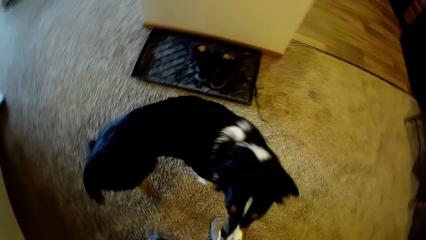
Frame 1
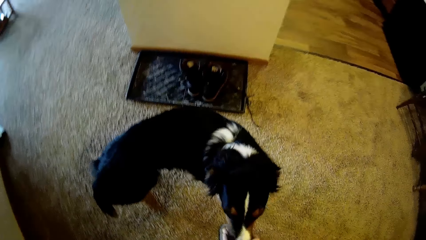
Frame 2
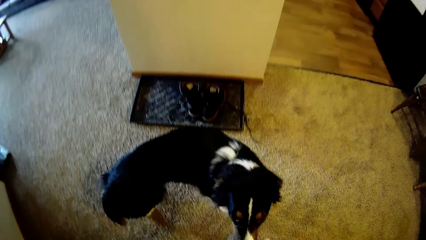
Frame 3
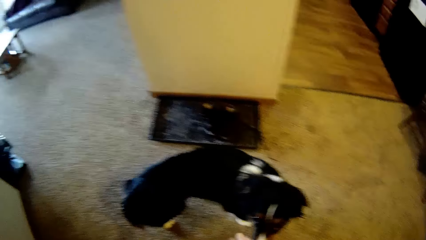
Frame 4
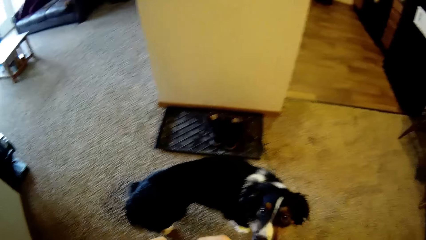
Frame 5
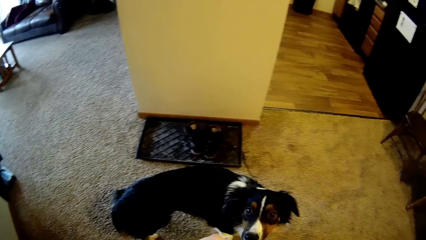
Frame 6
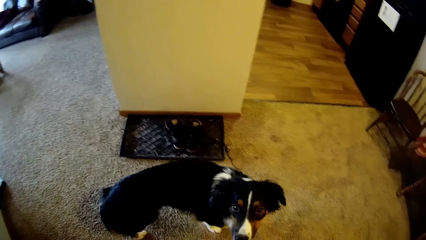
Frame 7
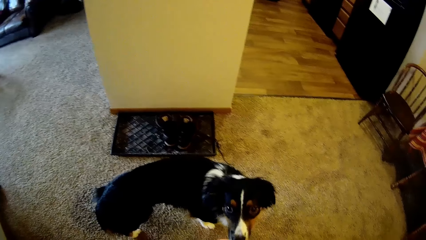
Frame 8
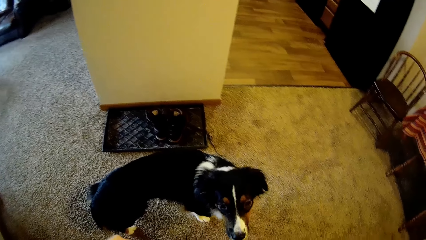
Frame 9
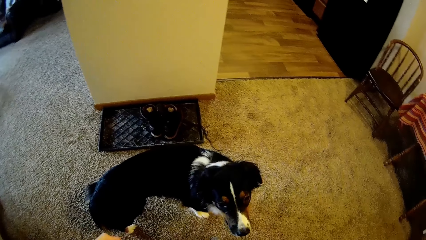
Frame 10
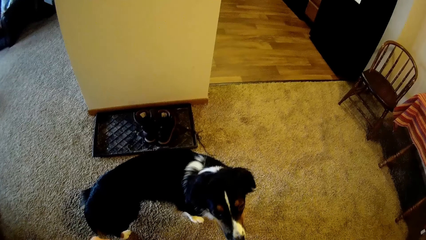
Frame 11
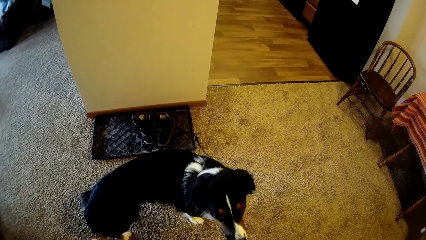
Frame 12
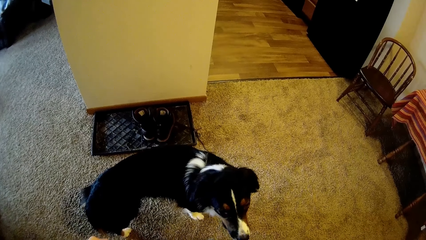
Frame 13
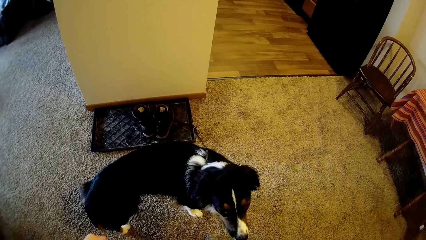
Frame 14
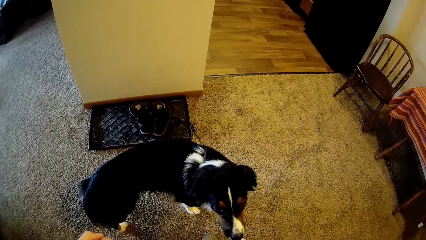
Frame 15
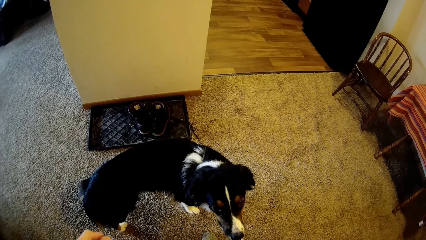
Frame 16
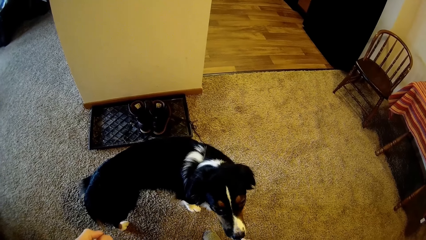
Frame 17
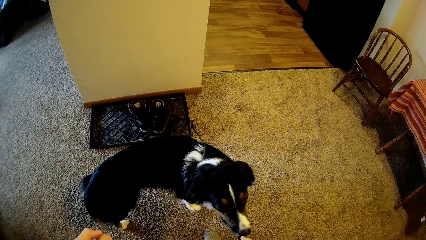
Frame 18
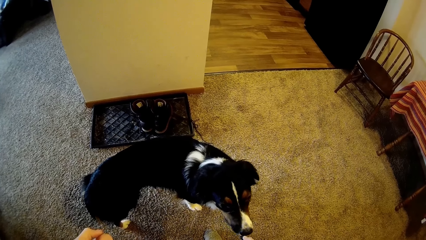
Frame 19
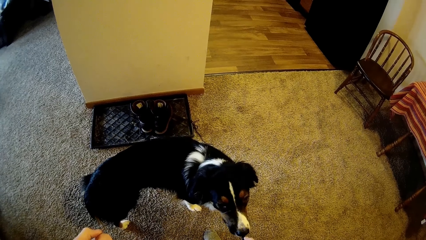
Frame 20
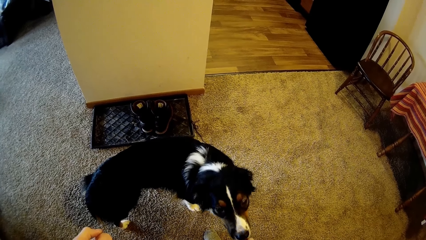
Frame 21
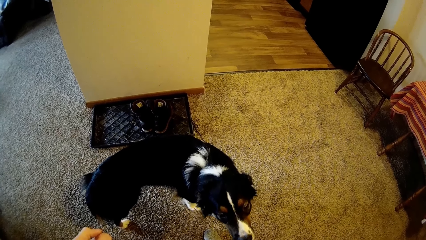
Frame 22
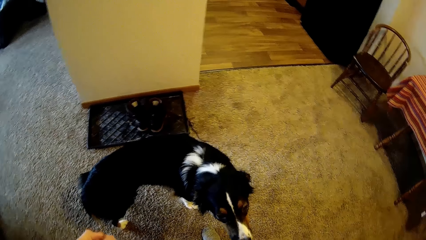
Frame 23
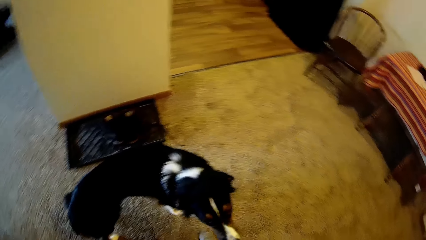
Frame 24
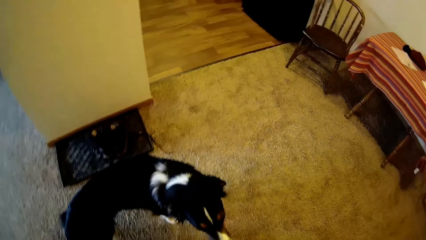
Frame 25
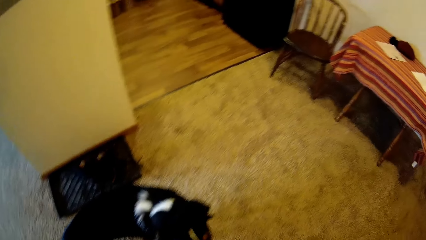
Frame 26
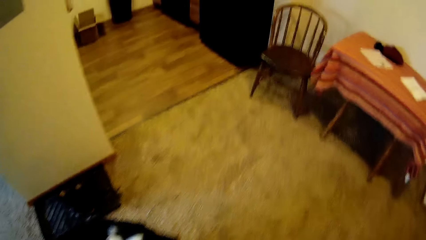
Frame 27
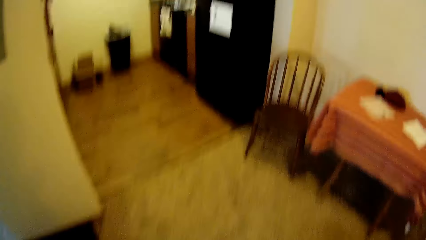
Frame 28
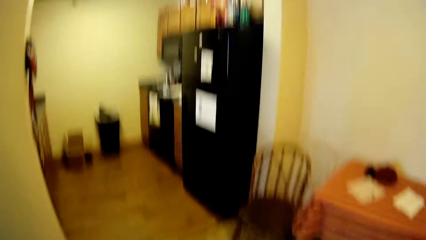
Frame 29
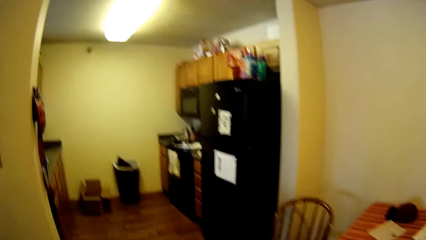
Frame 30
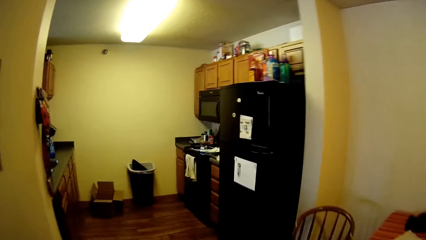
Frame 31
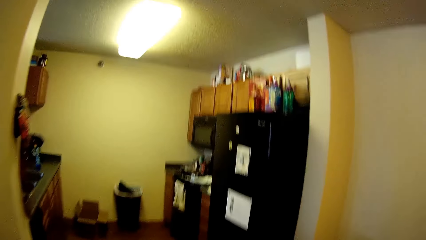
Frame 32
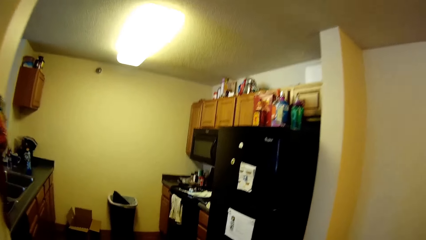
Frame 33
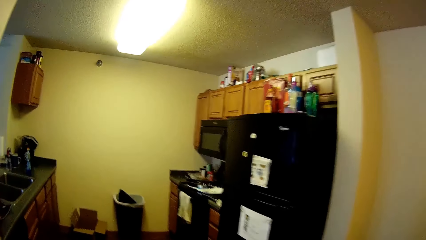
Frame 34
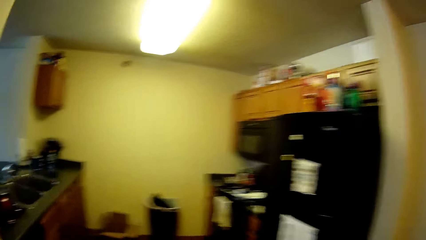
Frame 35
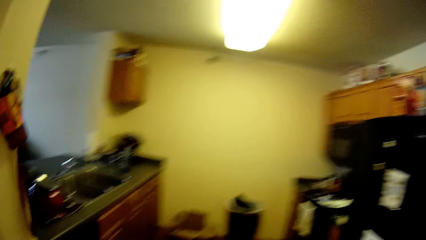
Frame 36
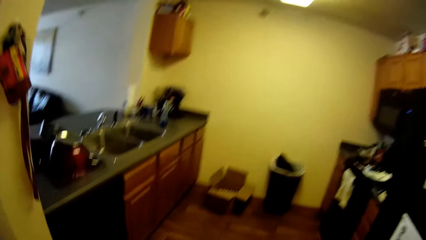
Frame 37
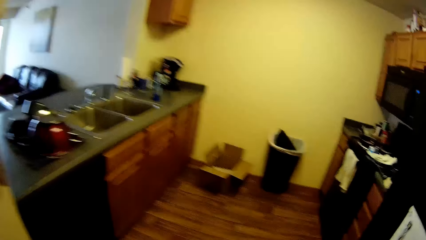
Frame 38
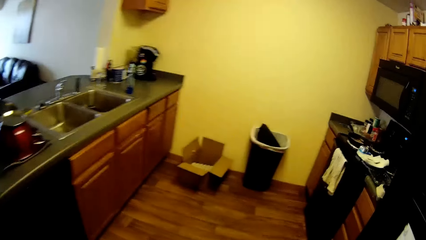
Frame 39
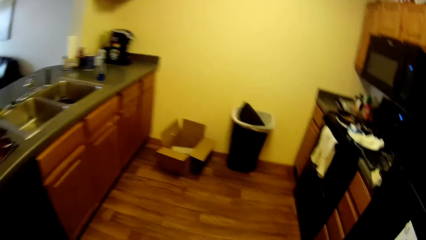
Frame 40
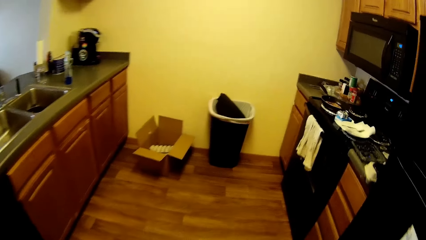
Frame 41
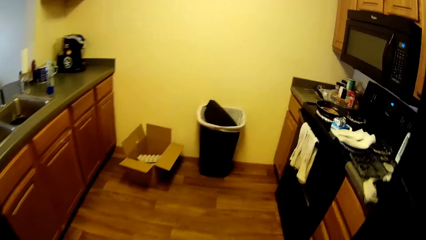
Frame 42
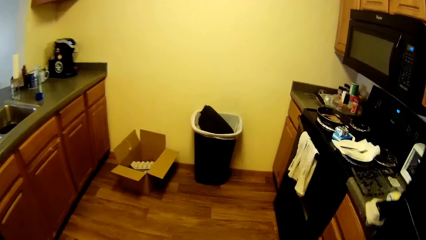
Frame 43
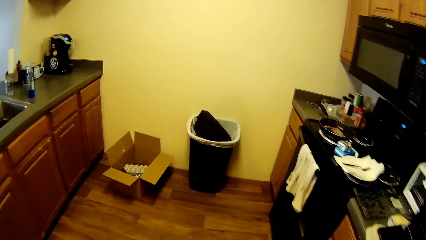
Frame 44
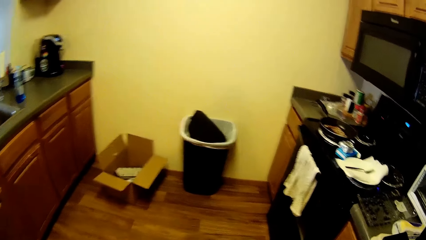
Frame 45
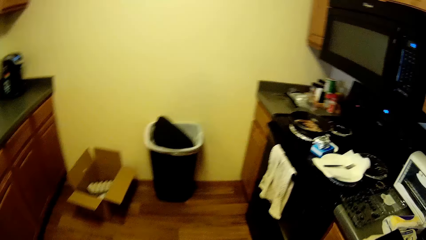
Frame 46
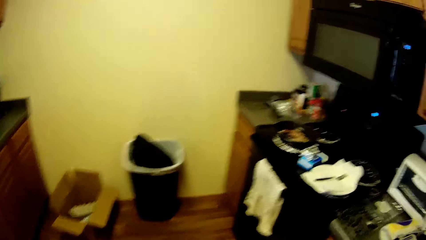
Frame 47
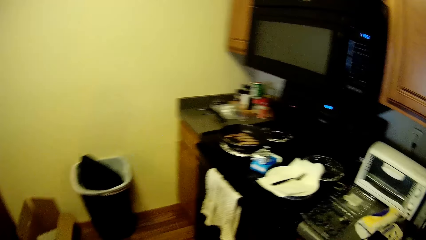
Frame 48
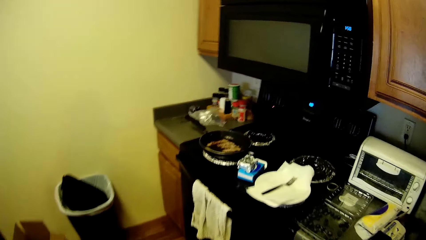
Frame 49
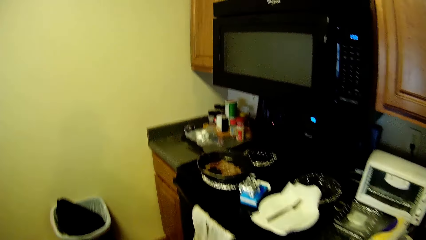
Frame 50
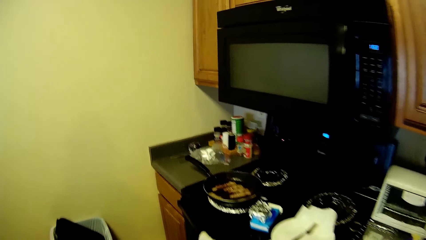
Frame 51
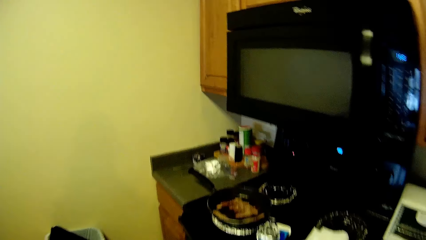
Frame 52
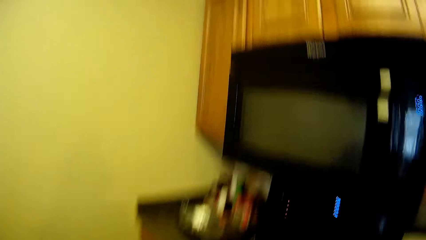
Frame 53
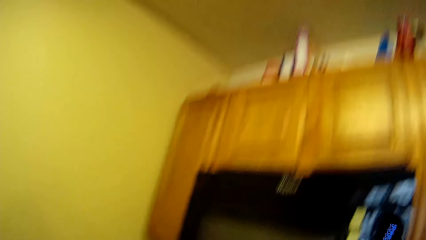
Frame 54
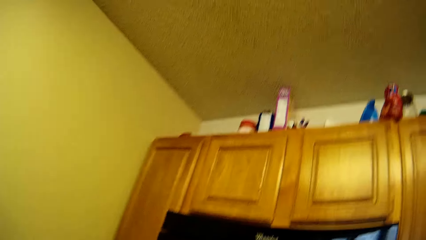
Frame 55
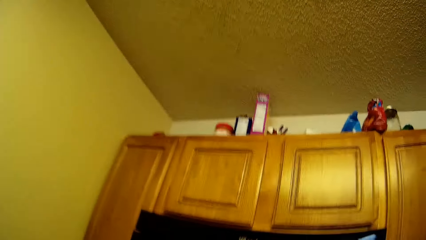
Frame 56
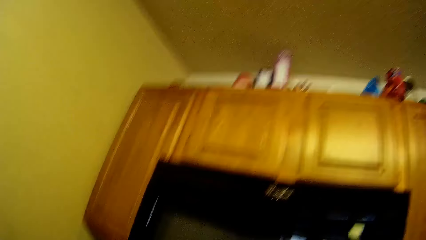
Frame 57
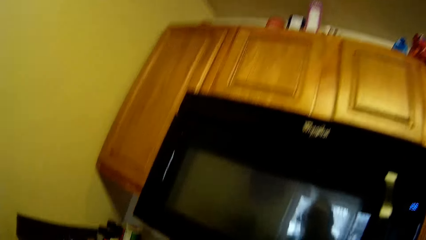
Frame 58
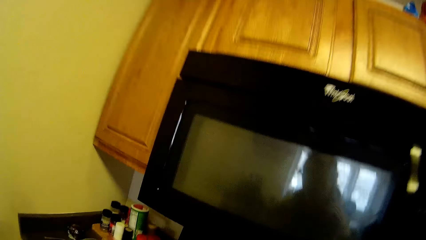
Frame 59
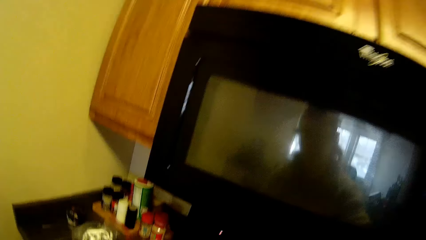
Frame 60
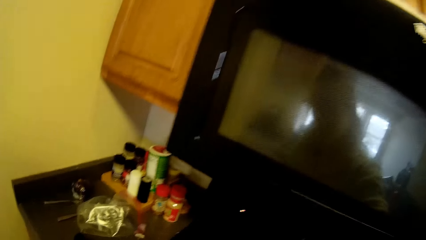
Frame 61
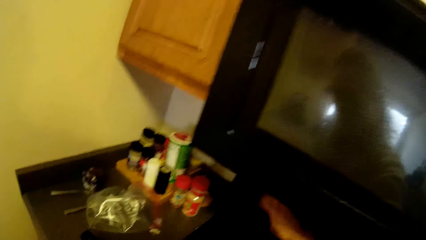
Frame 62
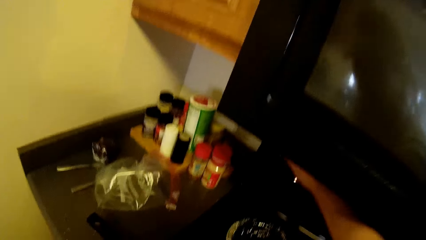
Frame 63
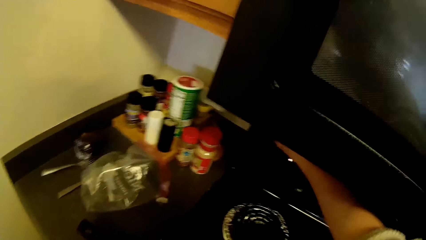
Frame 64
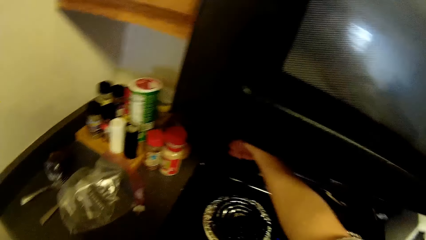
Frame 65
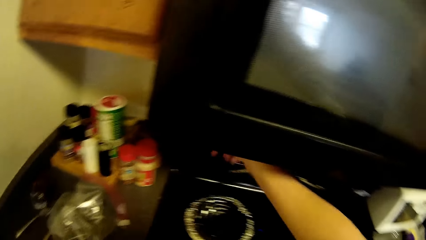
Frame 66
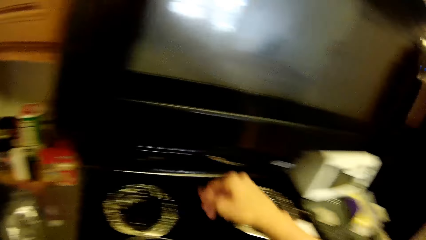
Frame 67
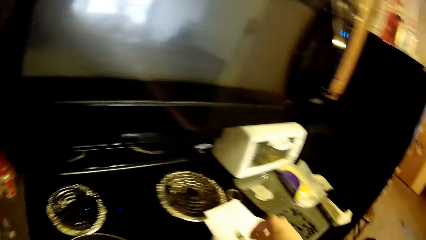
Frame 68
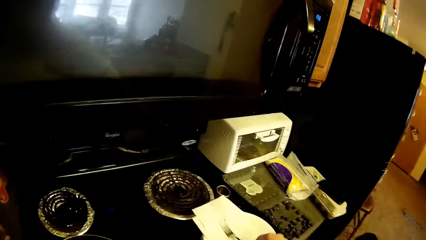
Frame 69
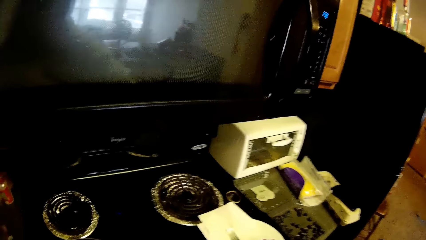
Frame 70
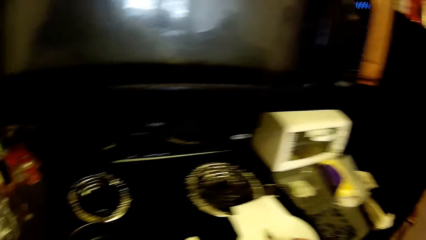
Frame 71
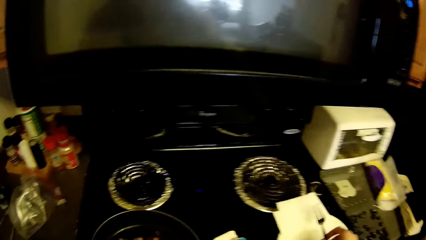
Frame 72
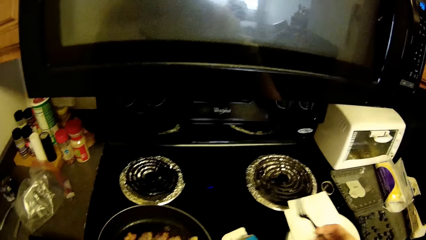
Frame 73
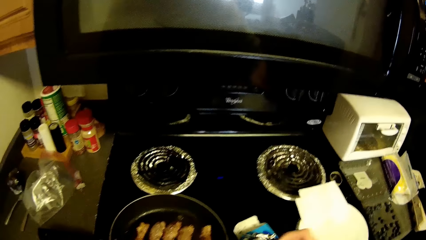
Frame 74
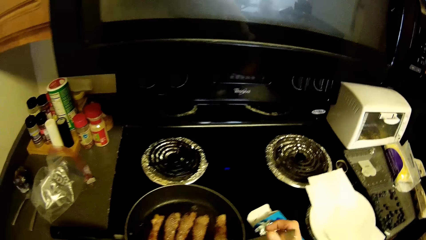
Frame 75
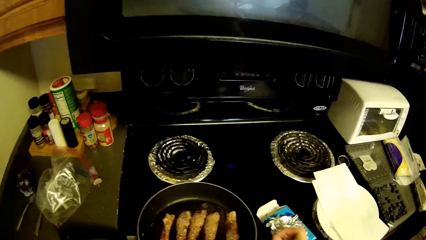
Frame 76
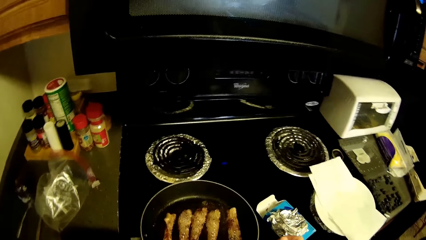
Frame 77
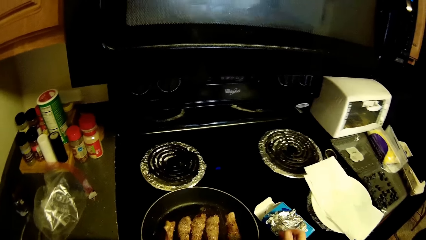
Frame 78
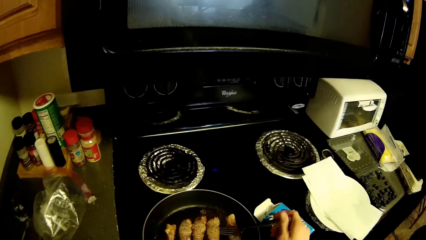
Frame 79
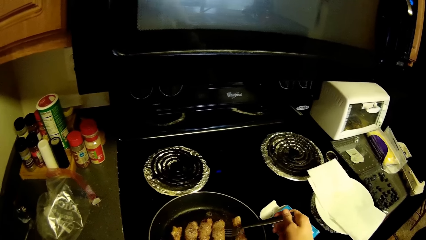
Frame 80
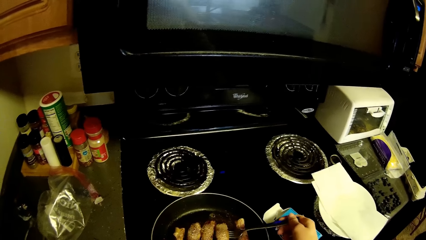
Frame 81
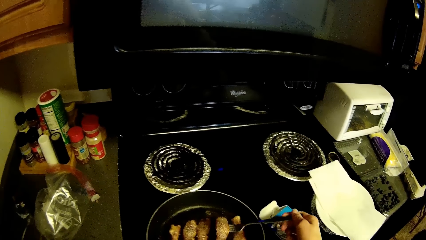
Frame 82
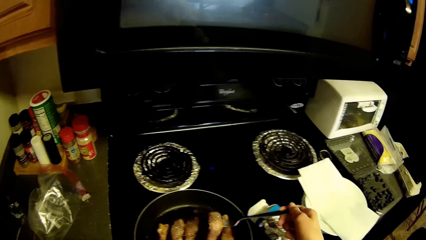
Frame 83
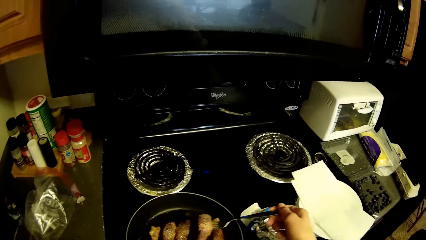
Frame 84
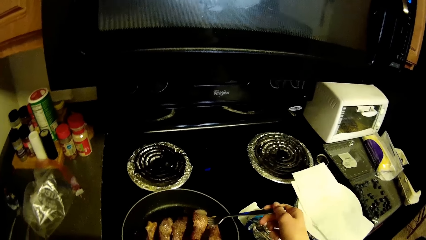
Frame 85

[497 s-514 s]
The camera wearer feeds the dog. He walks towards the table. He moves around. He switches off the cooker. He adjusts a cooker knob with his right hand. He picks the fork from the plate on the table with his right hand. He picks a fried beef from the frying pan with the fork in his right hand.
